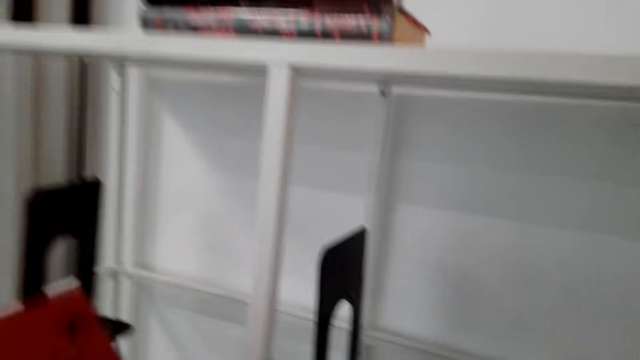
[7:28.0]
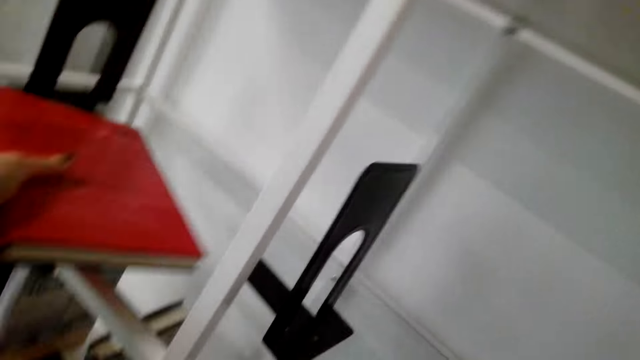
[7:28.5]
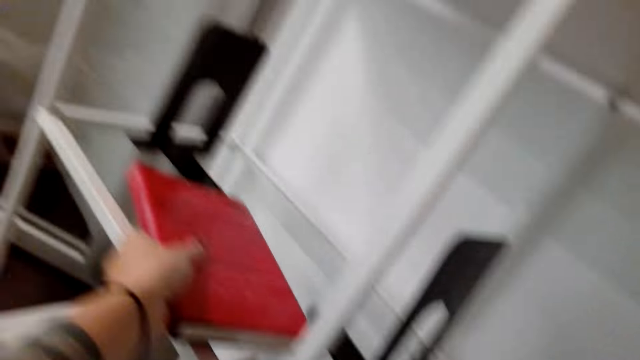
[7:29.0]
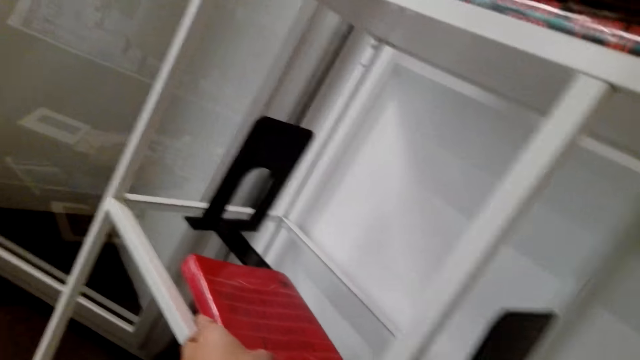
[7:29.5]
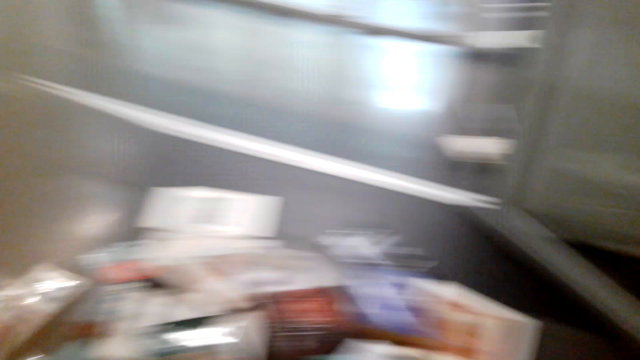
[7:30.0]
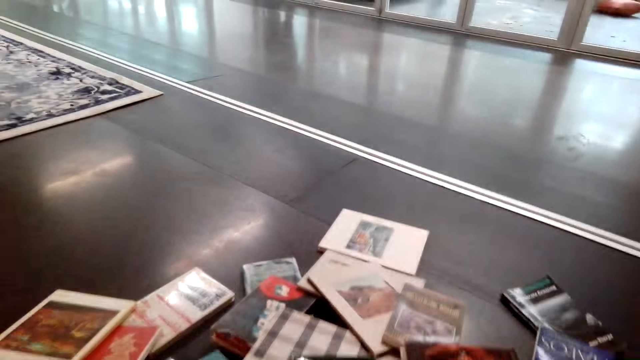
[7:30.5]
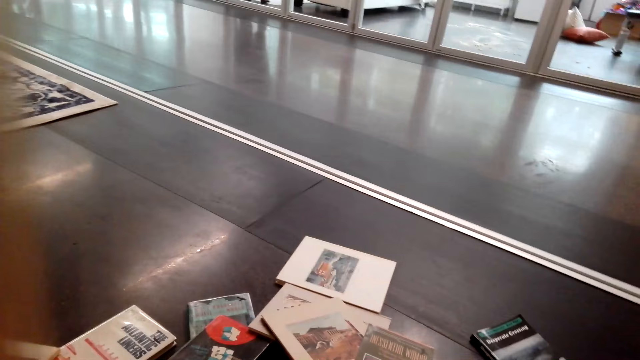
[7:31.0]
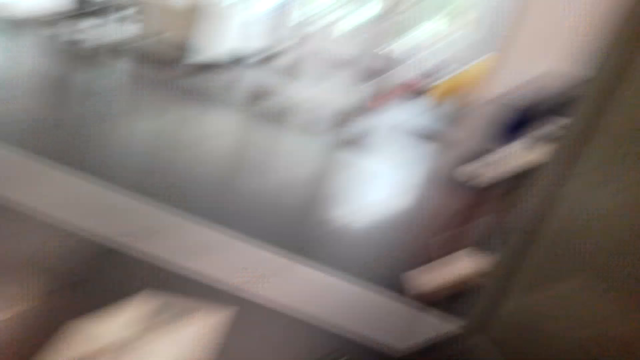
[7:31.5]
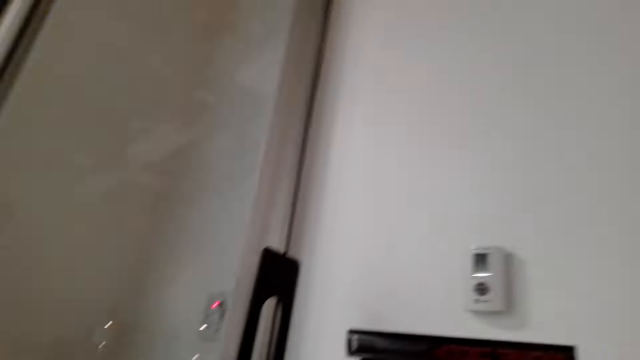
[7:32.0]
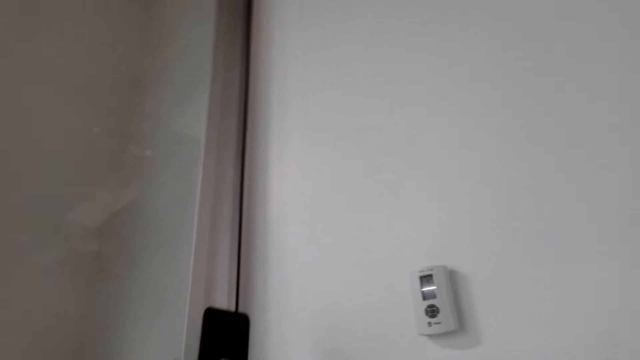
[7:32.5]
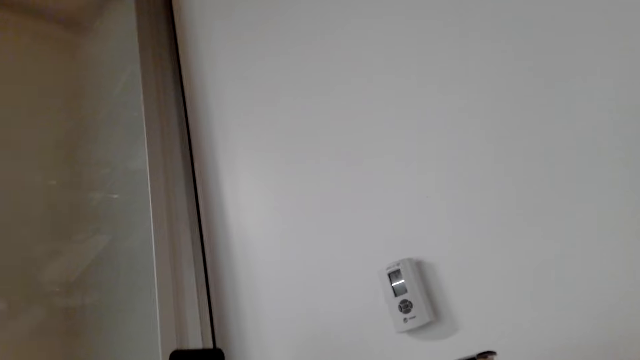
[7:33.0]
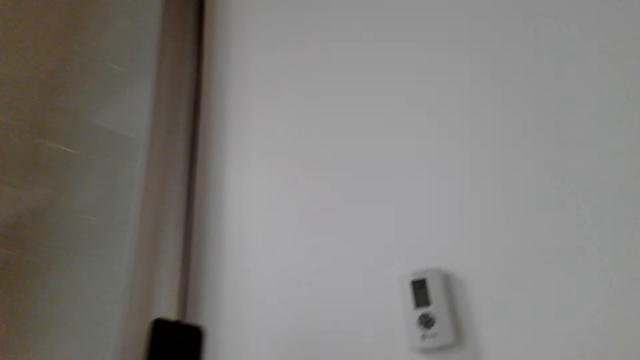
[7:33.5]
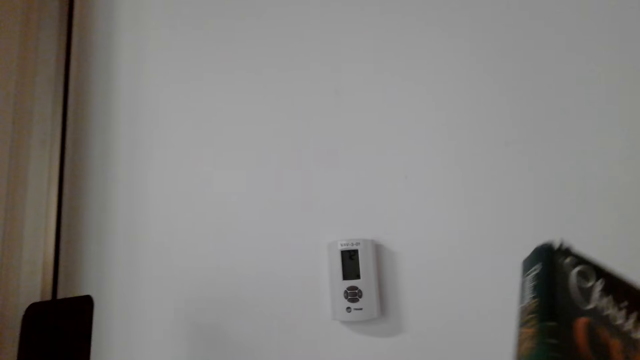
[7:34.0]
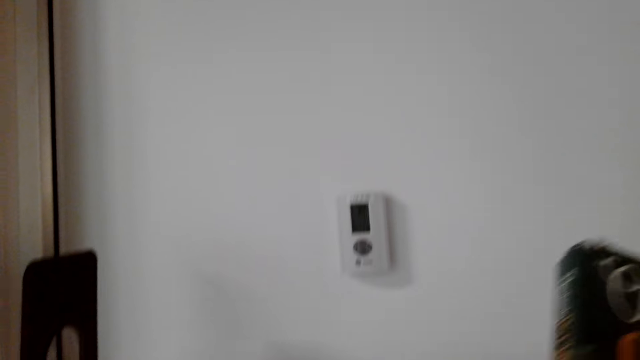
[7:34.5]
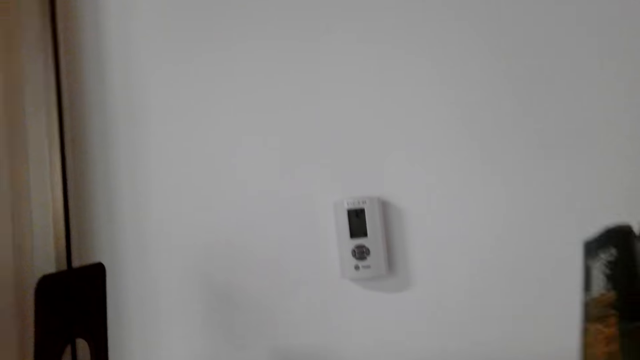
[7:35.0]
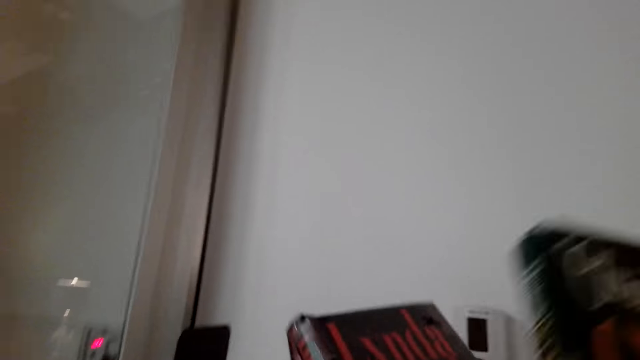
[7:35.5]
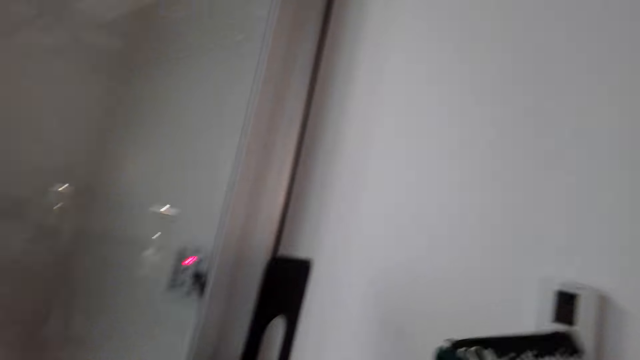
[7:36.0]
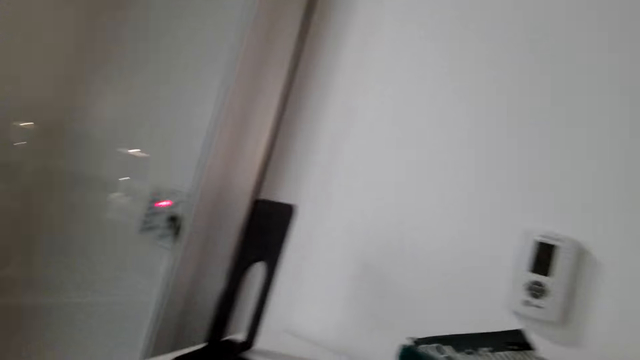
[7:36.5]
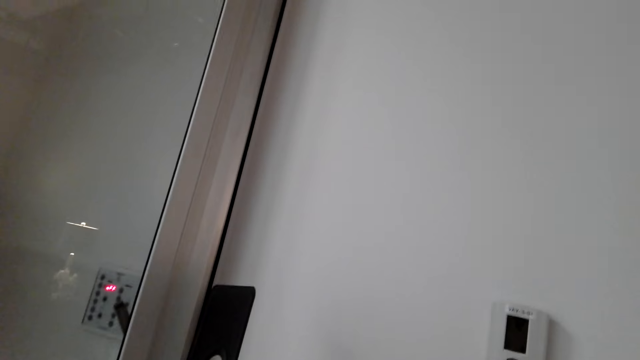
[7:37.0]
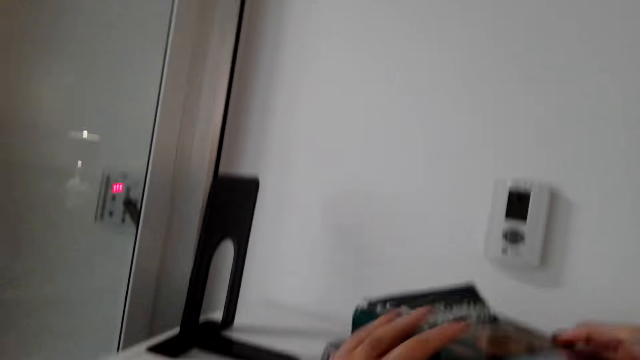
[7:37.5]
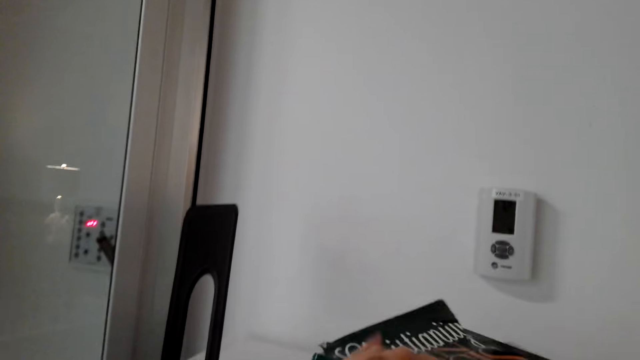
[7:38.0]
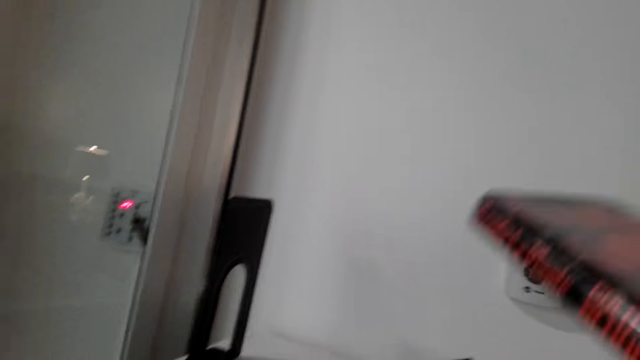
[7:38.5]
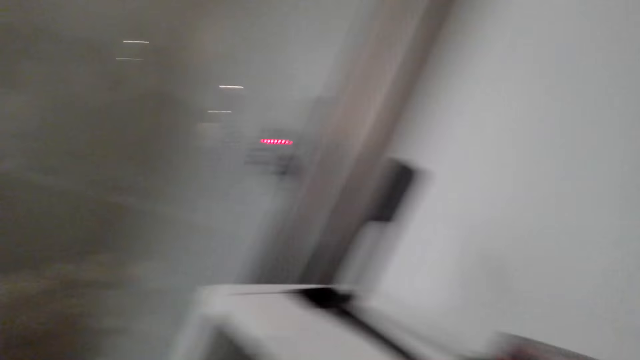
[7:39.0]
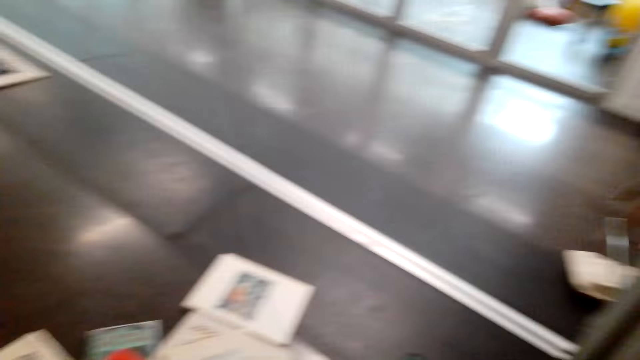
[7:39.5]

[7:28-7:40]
The camera wearer places the book on the shelf. They place the books on the shelf.

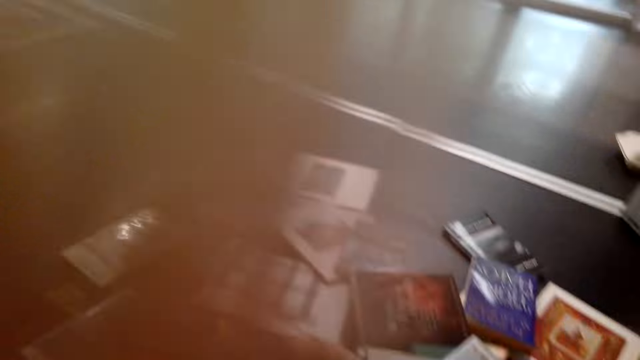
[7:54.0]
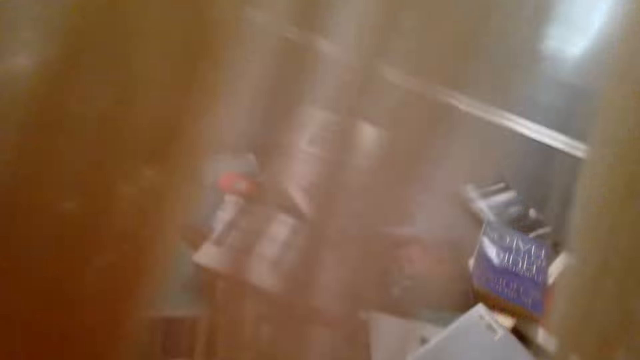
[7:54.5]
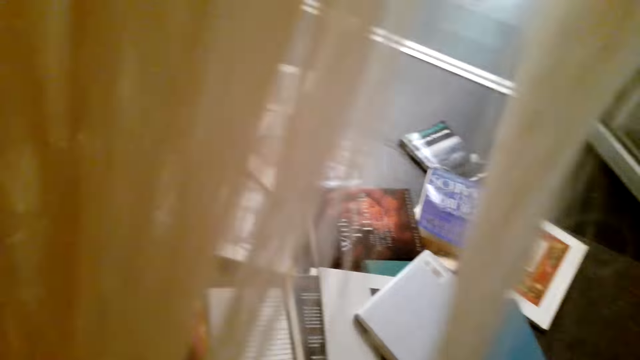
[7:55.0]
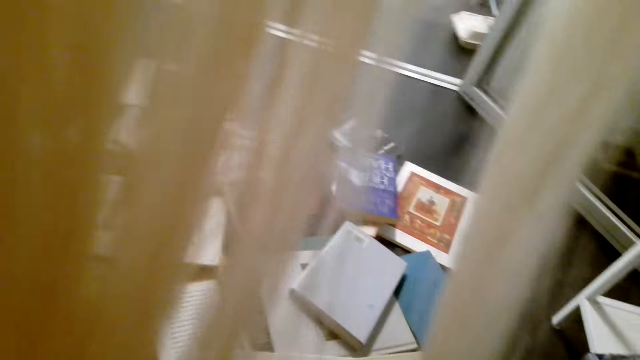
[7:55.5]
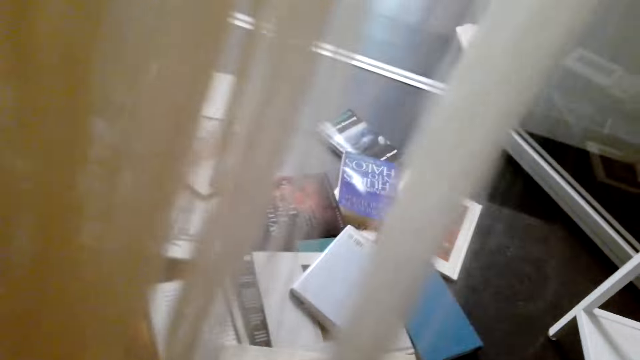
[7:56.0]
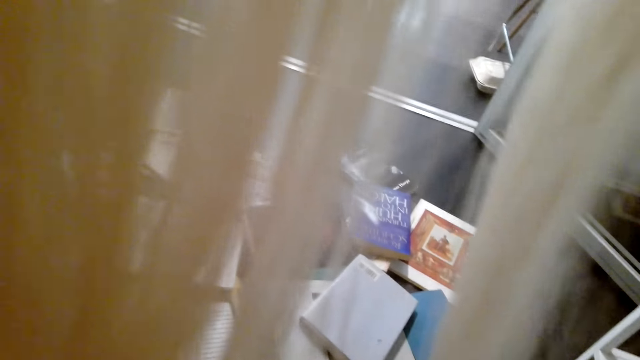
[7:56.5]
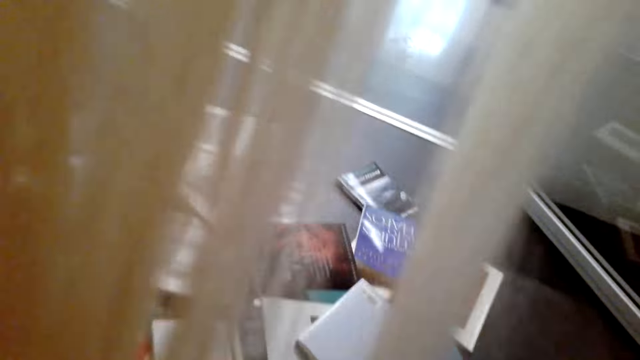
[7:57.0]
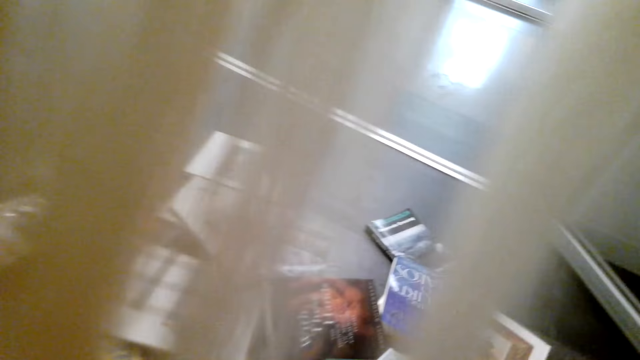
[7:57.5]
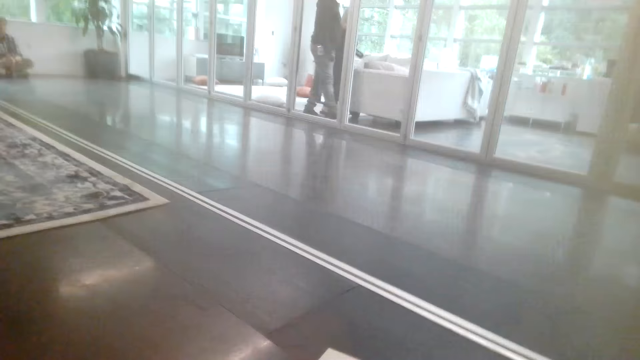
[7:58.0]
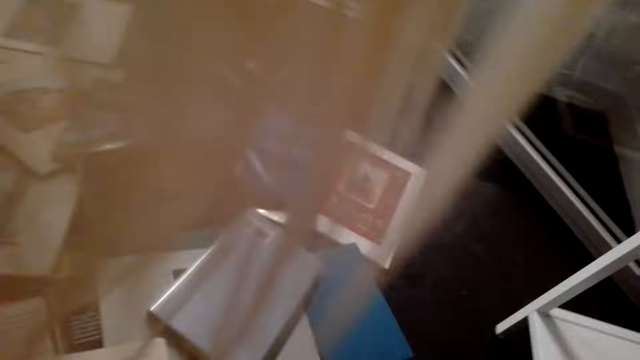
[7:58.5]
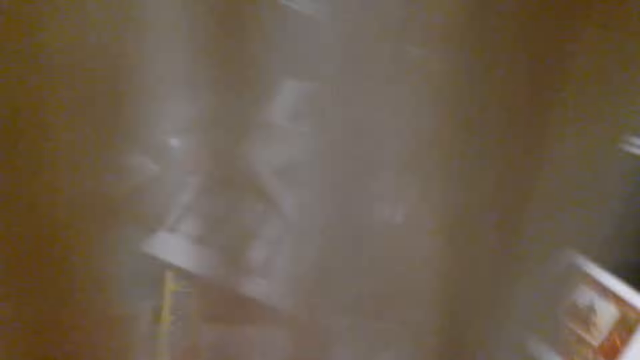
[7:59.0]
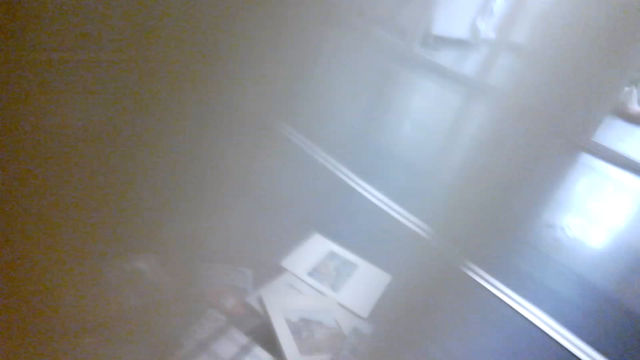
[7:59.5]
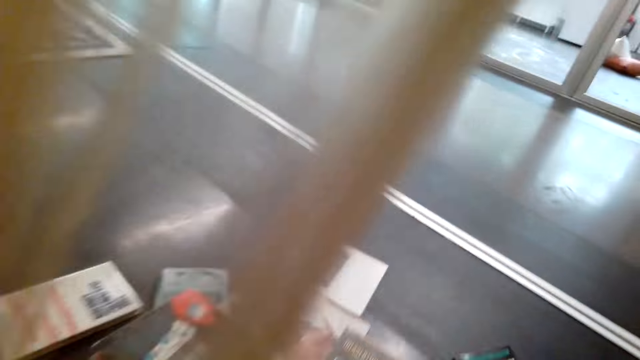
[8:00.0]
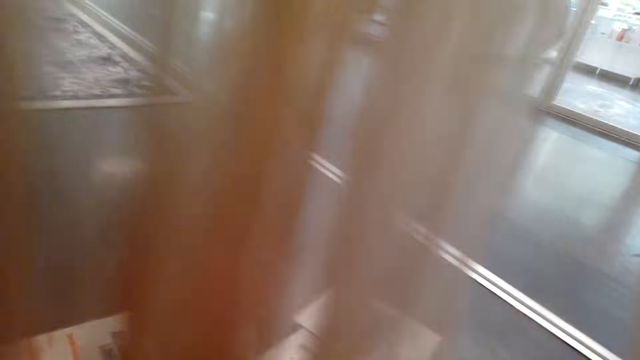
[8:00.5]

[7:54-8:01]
The camera wearer picks up books from the floor.

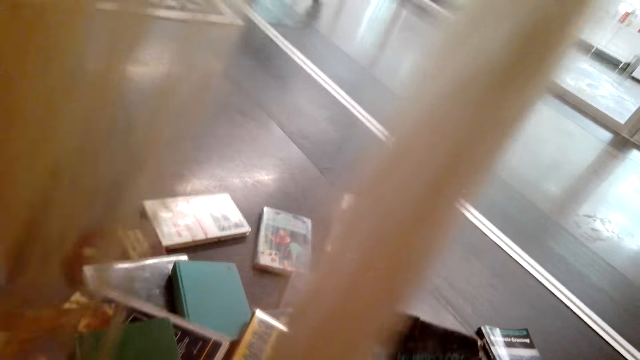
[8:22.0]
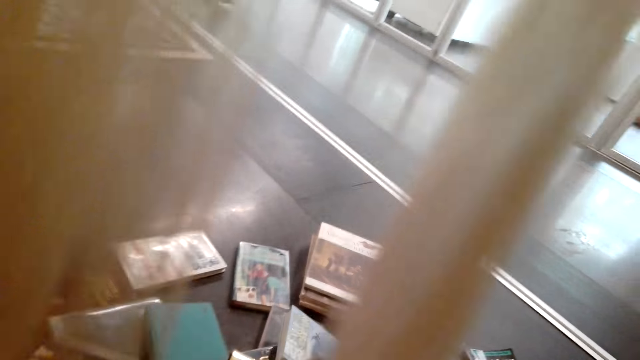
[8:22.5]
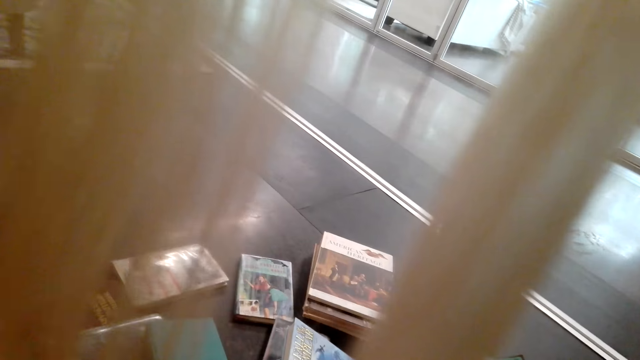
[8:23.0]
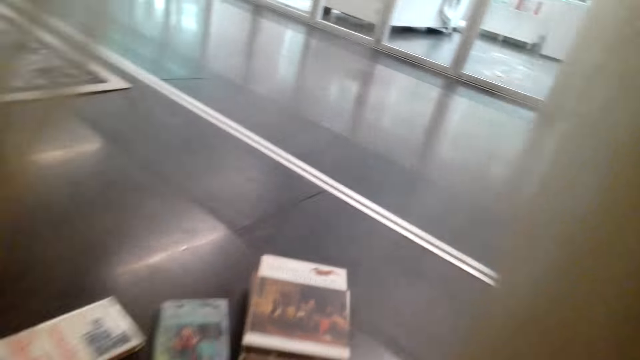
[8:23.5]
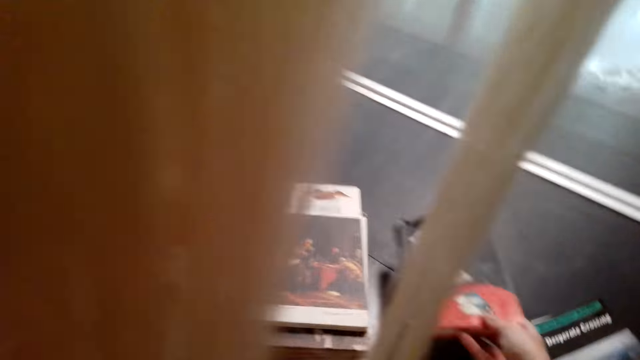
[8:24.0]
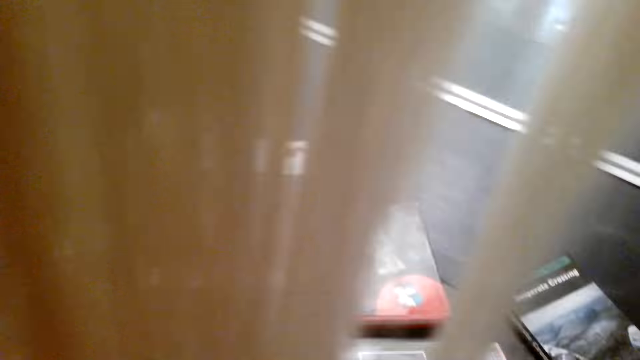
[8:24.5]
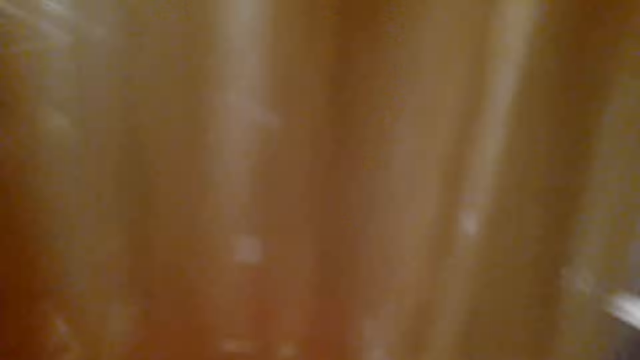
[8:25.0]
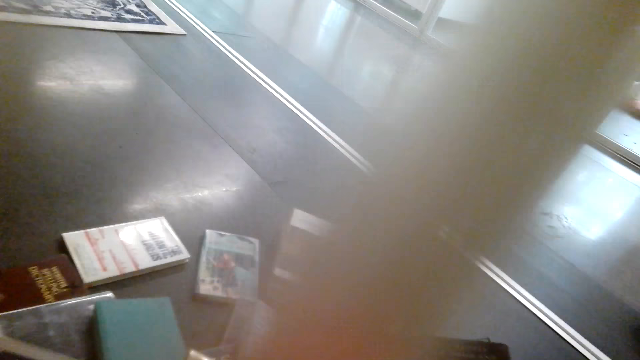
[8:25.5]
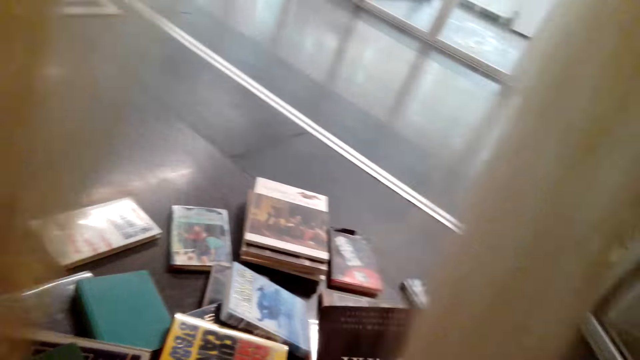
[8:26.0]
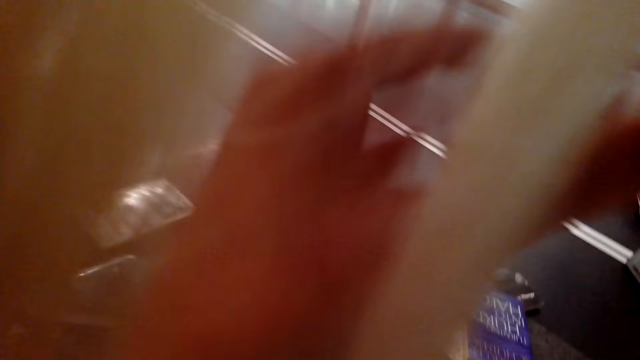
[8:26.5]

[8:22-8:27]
The camera wearer puts down a book.
